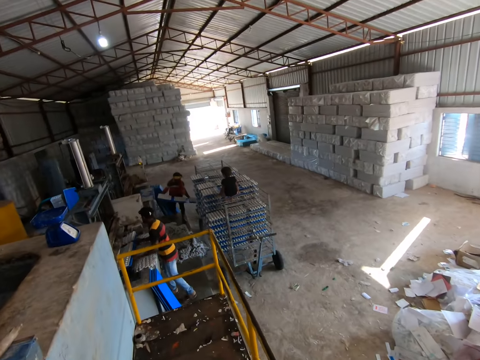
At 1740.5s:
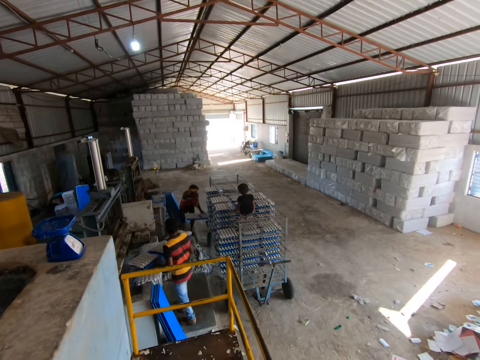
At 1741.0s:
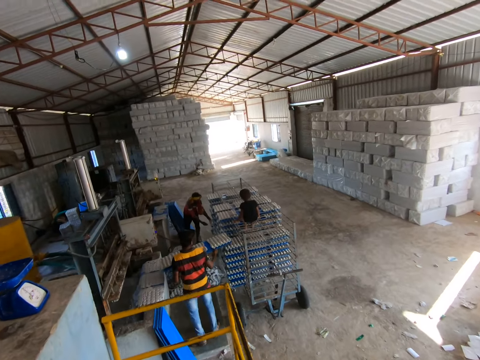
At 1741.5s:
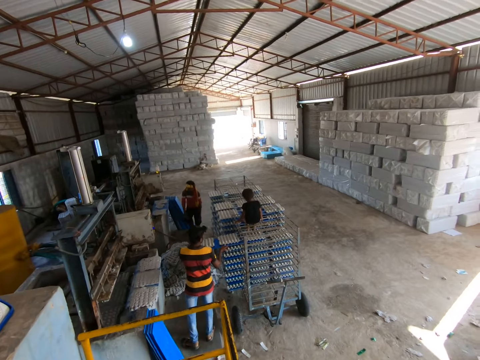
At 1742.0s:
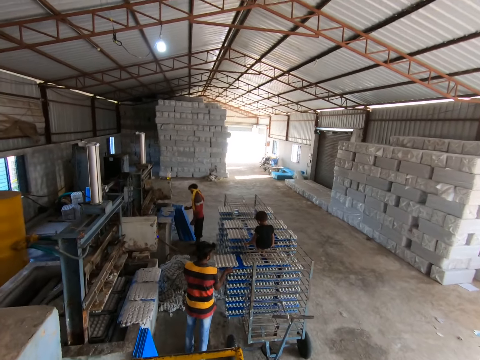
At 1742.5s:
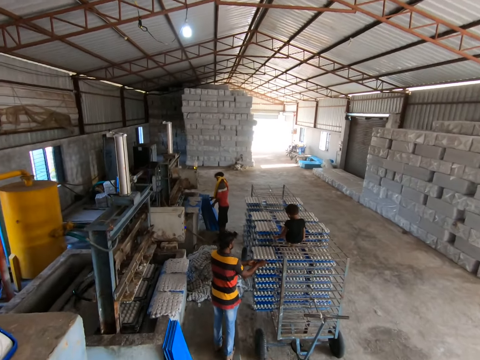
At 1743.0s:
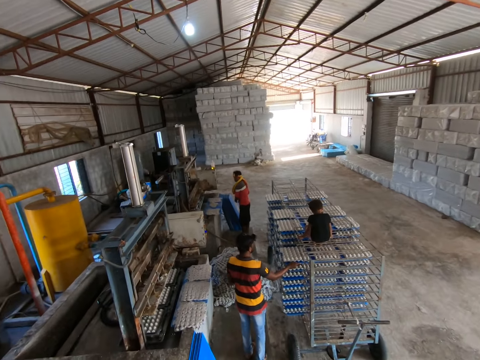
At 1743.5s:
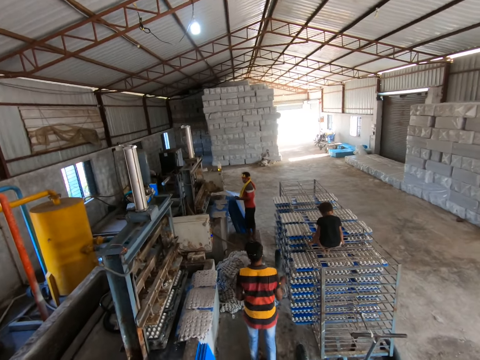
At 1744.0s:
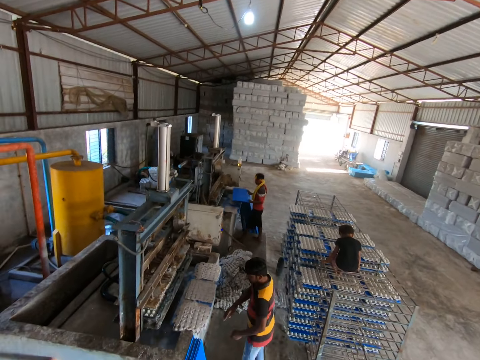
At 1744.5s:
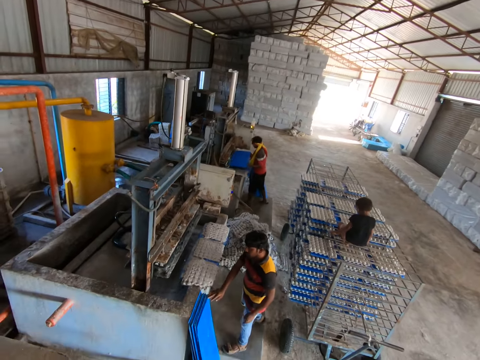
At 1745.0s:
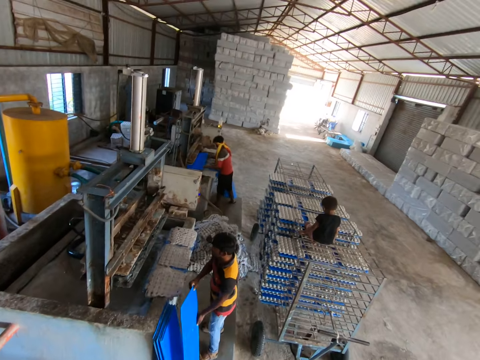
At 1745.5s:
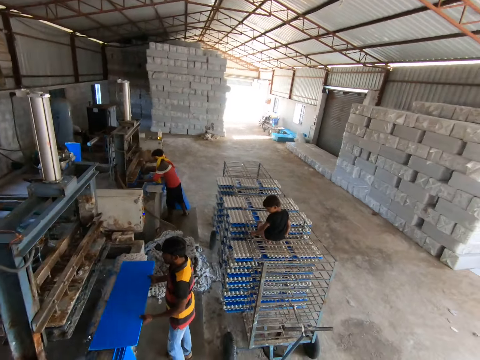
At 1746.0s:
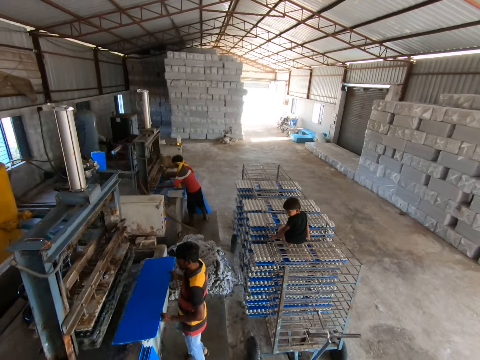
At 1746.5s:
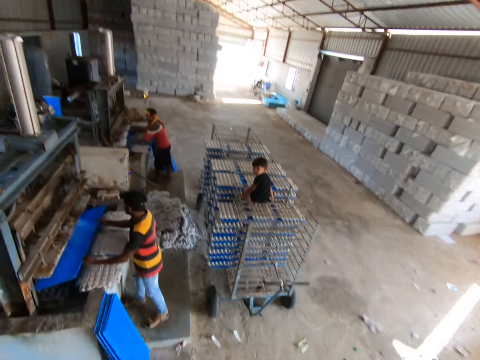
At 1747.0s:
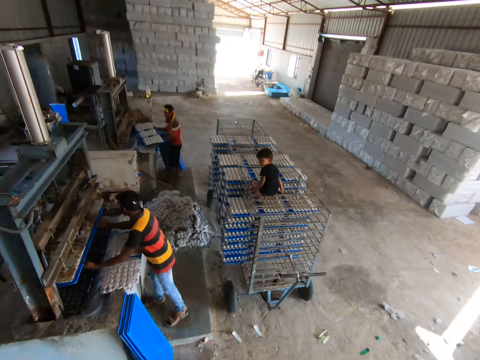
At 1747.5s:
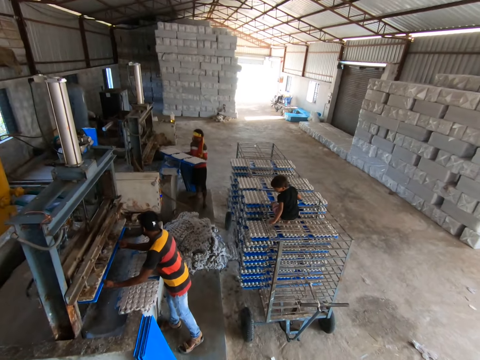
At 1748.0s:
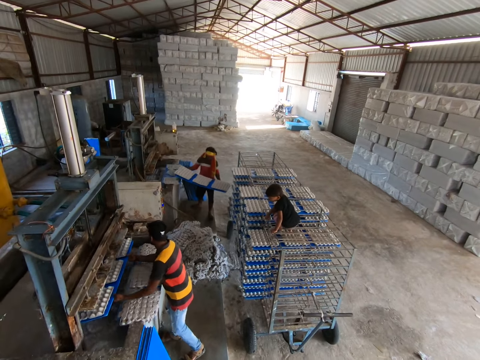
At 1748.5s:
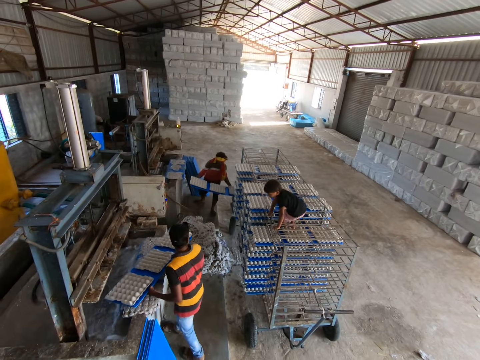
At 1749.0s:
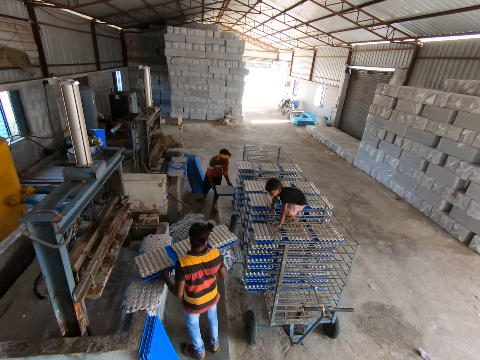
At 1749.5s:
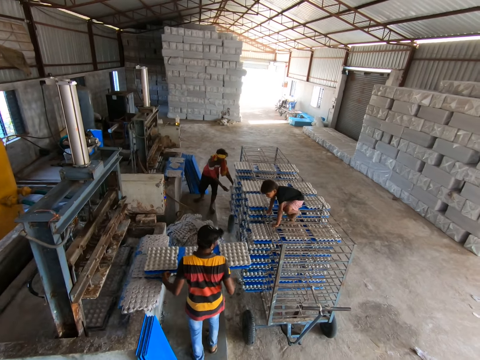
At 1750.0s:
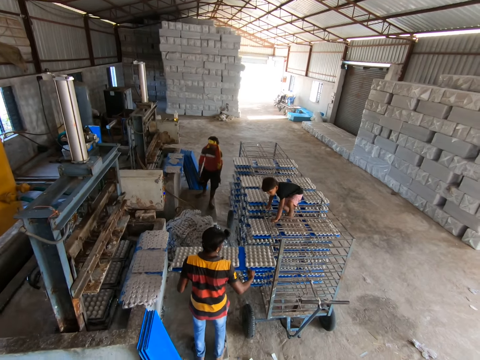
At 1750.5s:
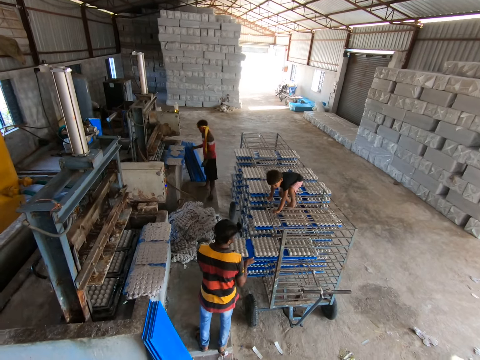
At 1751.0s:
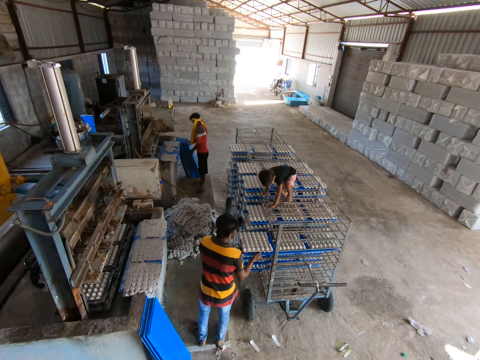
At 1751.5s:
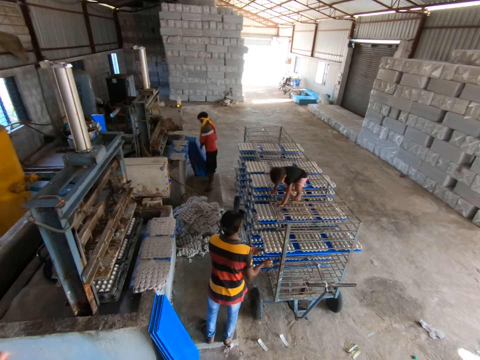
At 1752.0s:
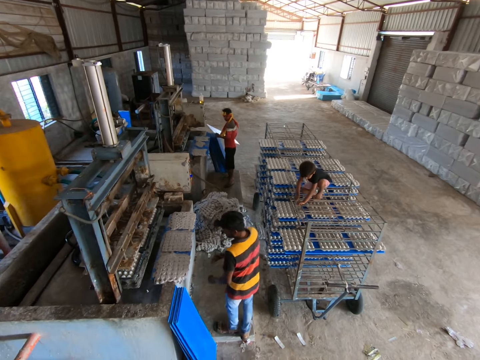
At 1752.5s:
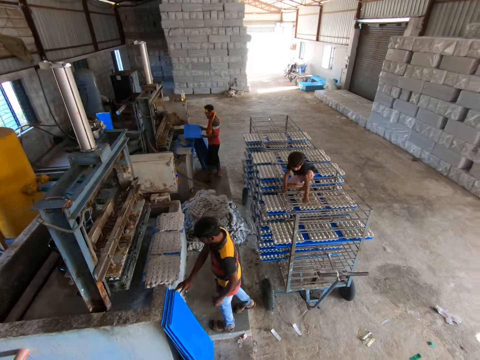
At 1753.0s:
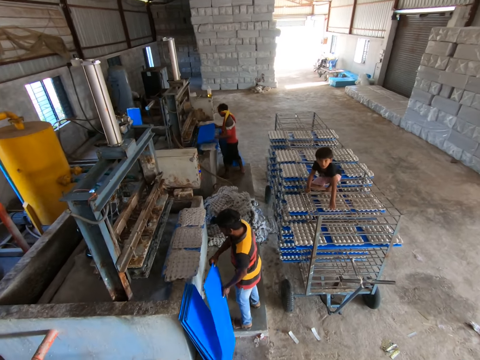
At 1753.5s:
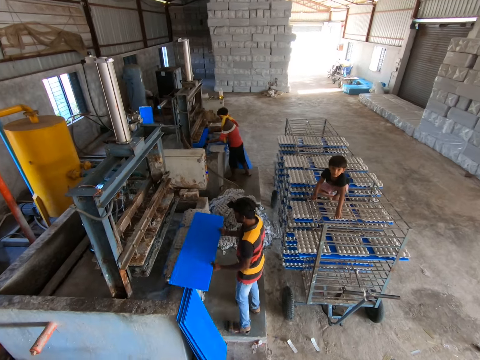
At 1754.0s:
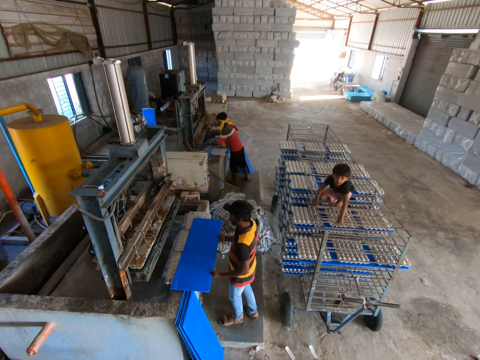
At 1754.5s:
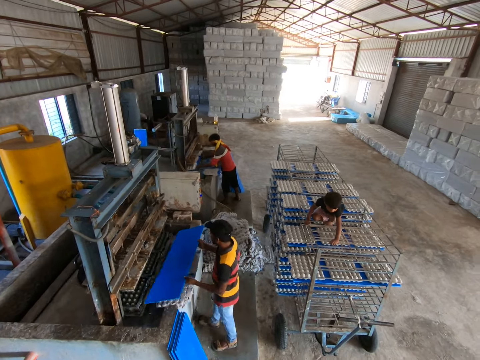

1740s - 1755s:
The camera wearer looks around. They interact with a man.

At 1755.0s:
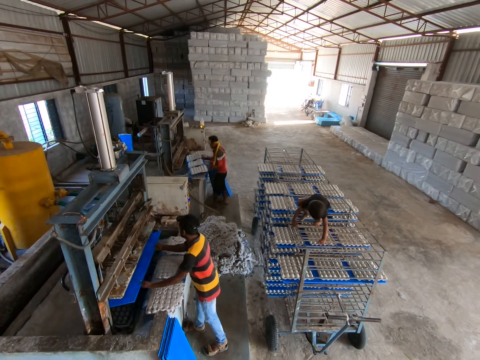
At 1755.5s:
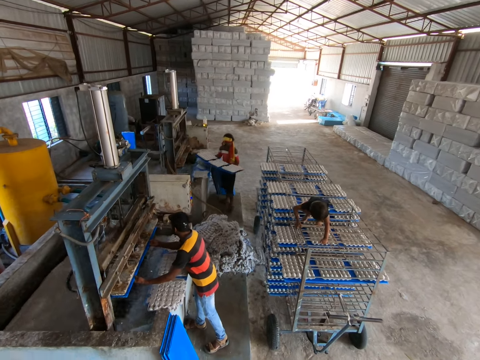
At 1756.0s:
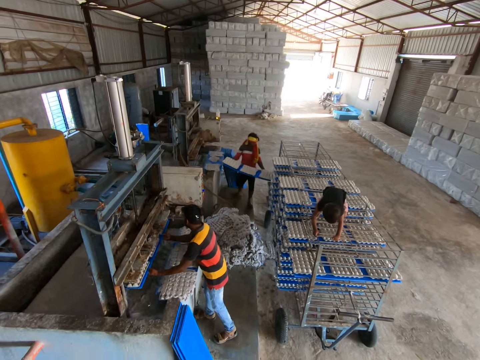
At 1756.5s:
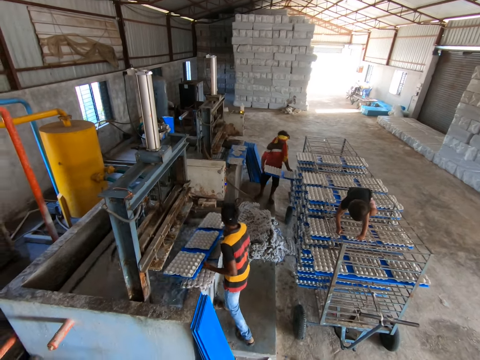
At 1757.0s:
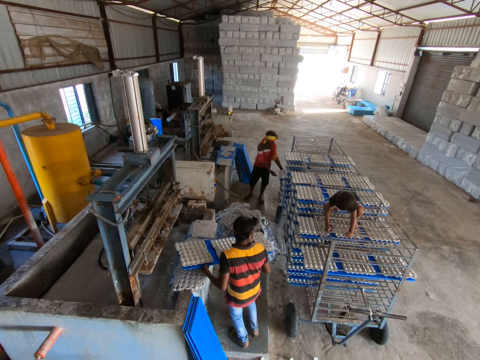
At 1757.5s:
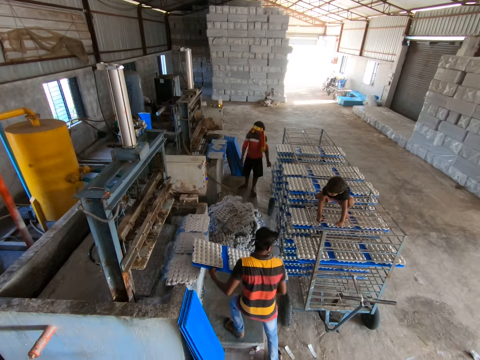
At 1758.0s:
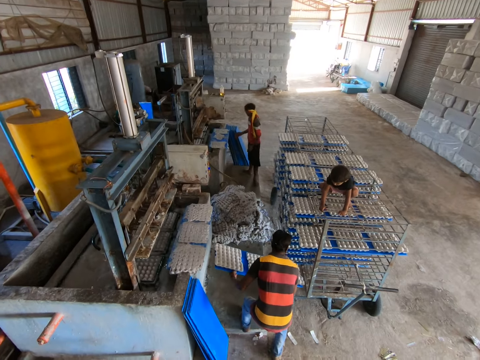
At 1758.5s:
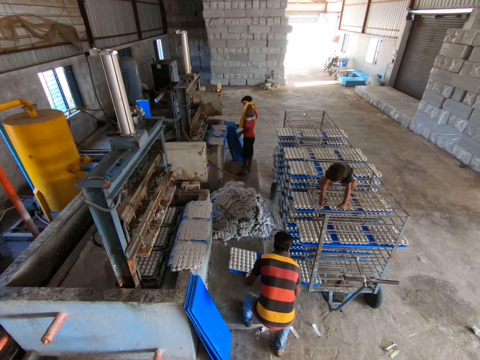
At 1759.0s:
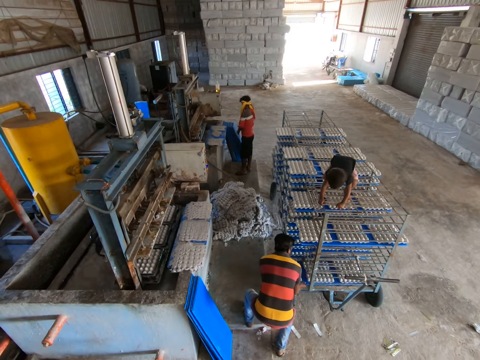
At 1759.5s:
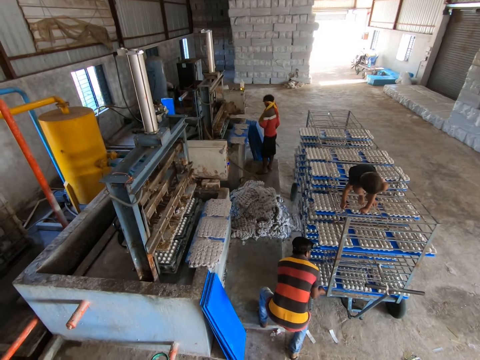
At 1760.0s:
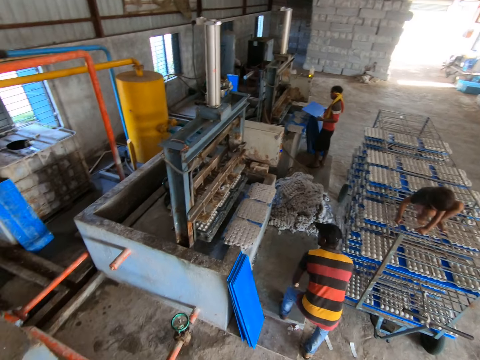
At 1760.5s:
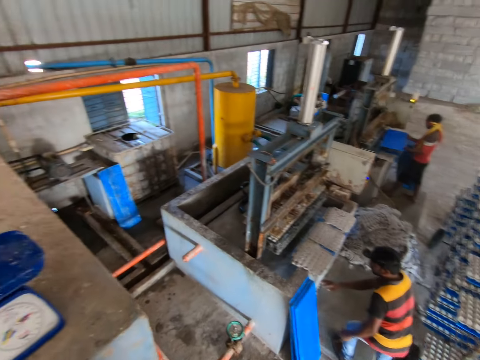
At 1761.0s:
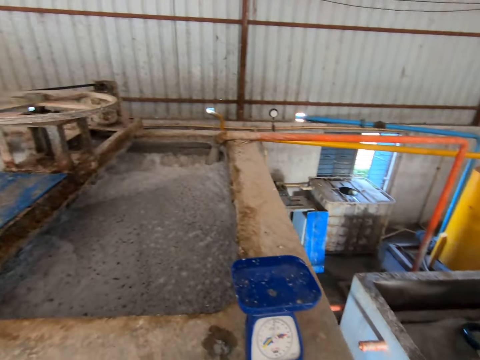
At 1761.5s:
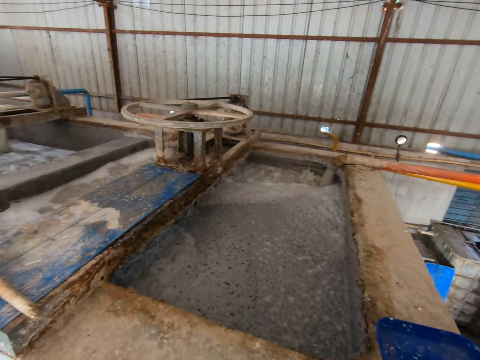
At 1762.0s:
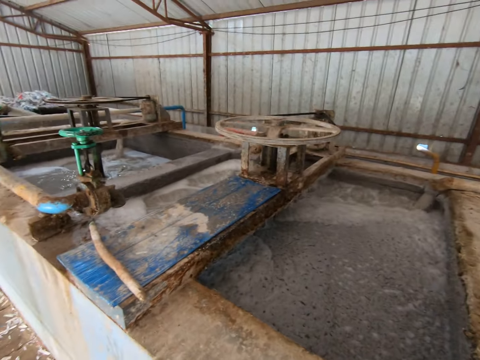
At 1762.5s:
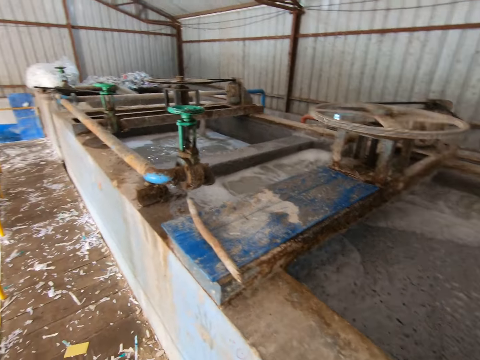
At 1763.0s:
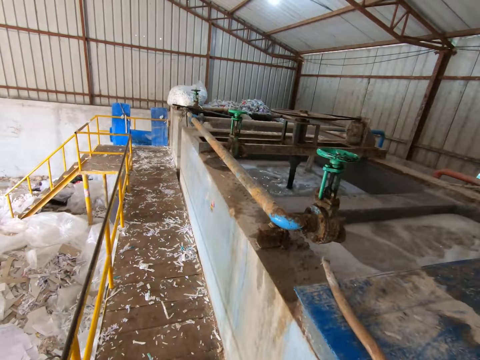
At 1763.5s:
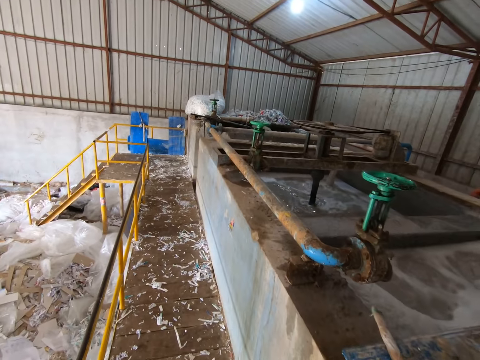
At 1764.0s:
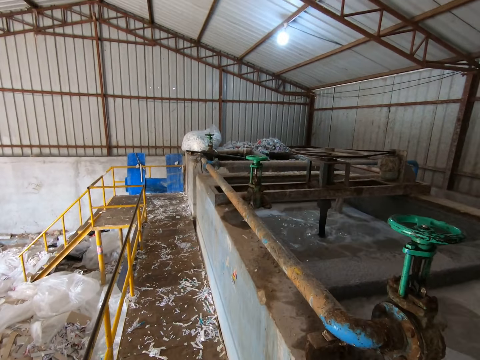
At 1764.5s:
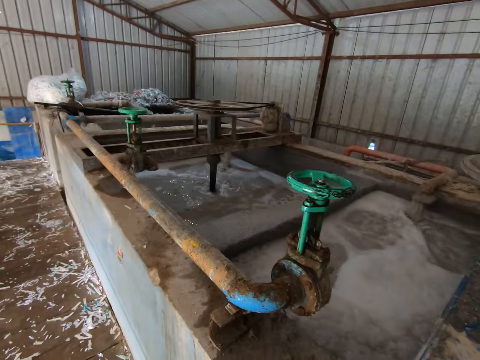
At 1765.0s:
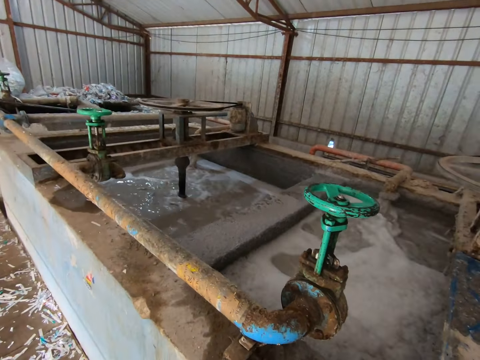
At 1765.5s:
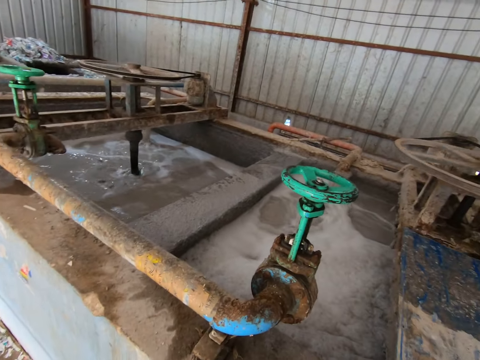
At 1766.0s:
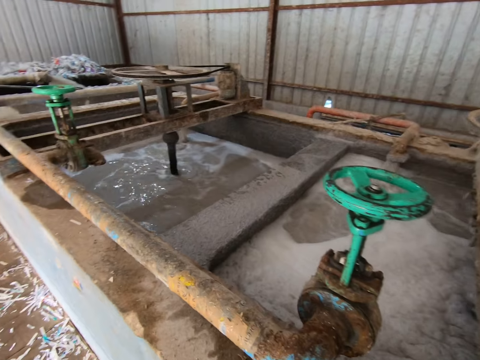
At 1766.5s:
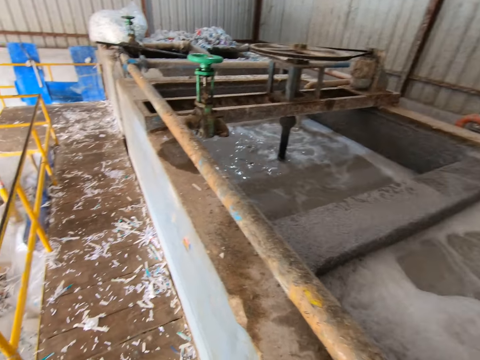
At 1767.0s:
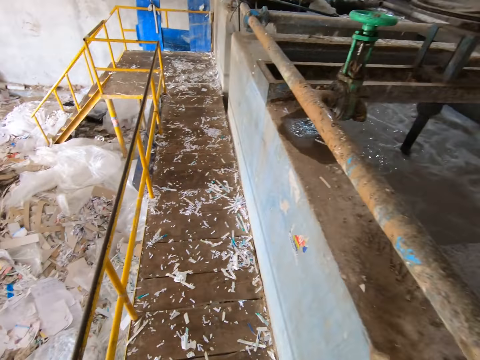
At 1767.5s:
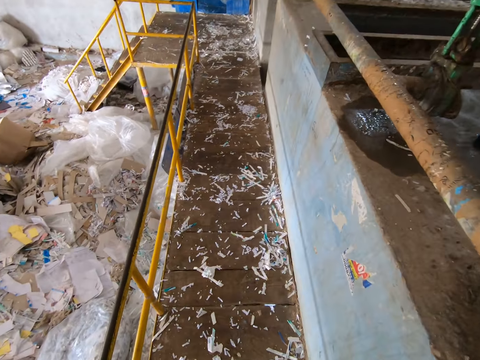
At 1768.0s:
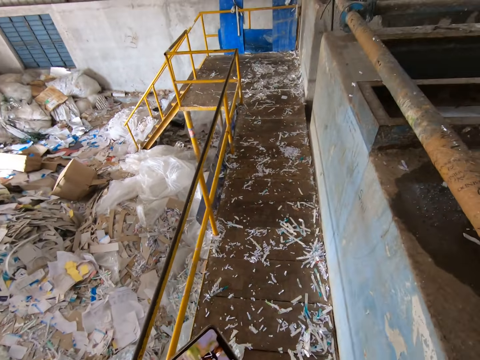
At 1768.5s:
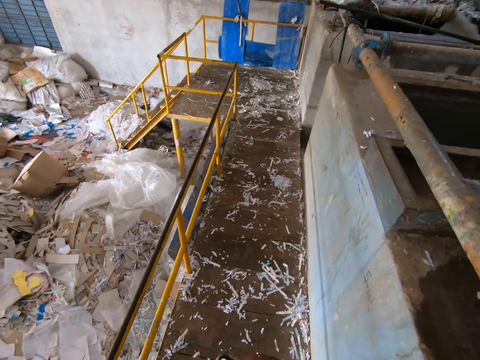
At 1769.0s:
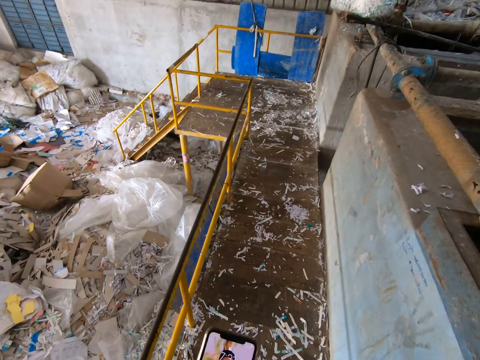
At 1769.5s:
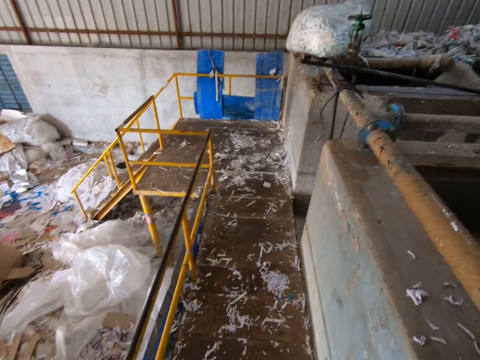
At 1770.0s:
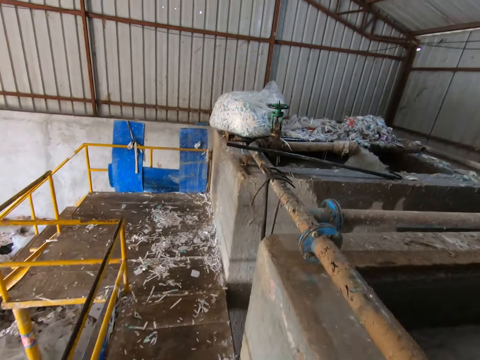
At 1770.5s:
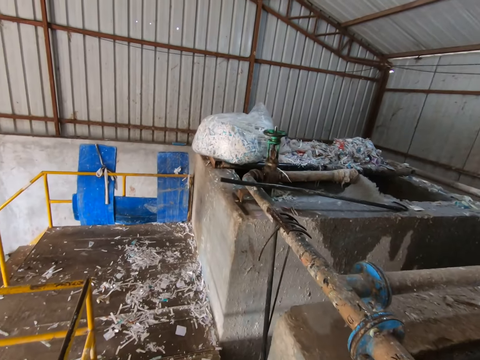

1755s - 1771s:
The camera wearer turns around. They walk in the factory.
